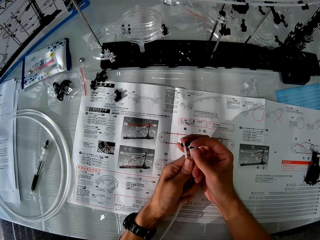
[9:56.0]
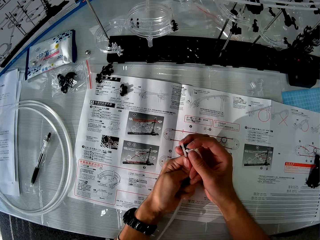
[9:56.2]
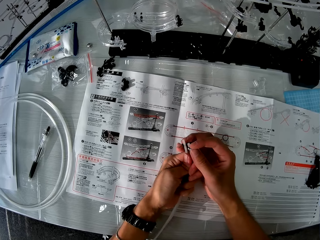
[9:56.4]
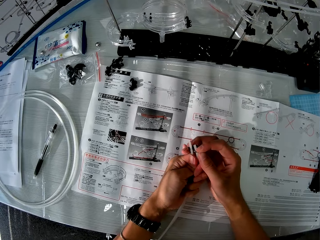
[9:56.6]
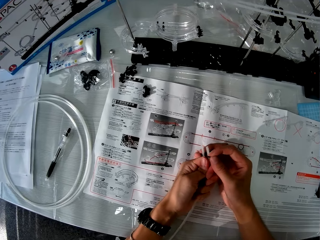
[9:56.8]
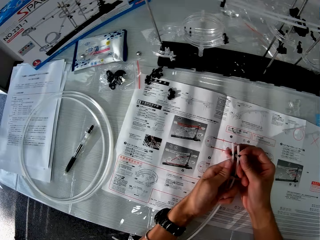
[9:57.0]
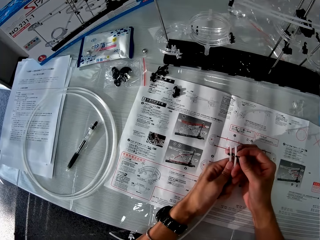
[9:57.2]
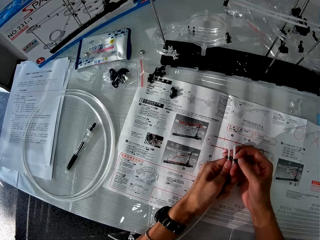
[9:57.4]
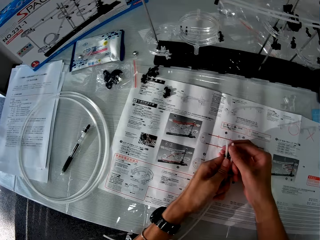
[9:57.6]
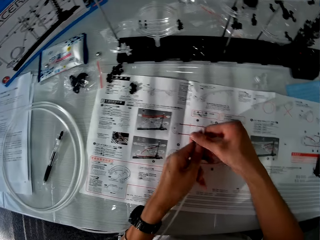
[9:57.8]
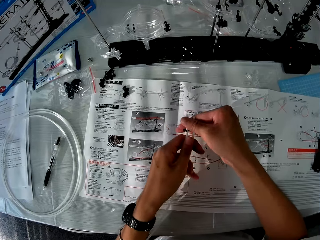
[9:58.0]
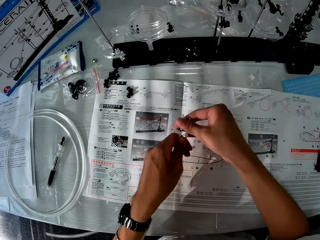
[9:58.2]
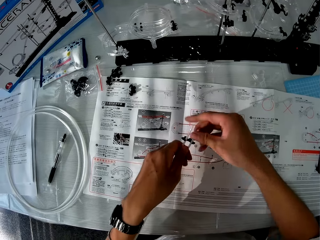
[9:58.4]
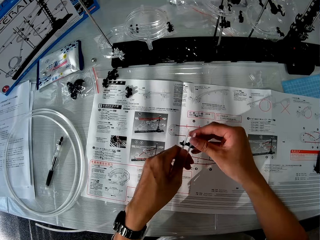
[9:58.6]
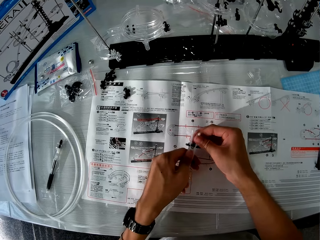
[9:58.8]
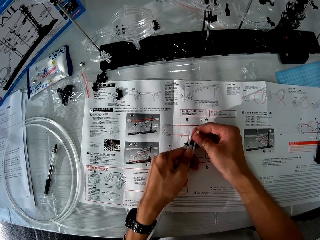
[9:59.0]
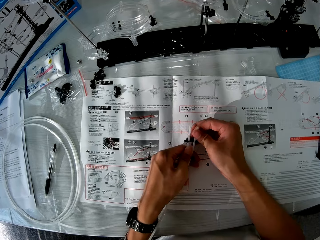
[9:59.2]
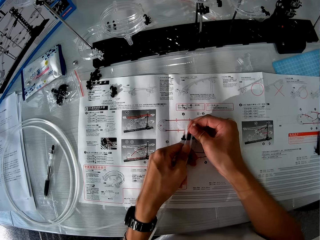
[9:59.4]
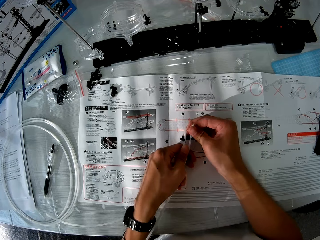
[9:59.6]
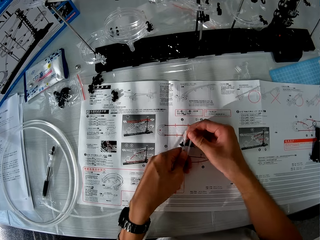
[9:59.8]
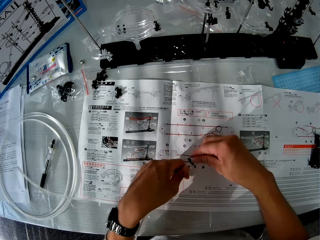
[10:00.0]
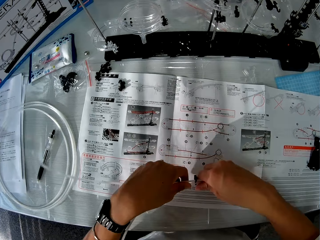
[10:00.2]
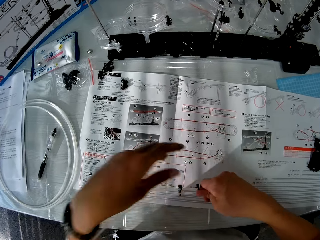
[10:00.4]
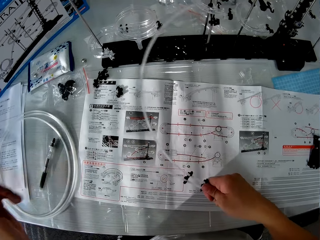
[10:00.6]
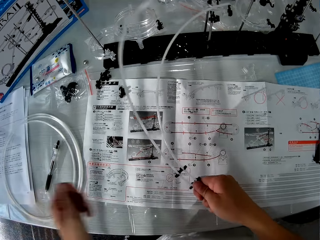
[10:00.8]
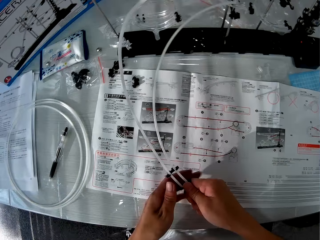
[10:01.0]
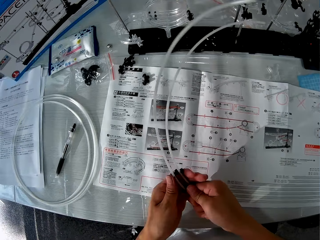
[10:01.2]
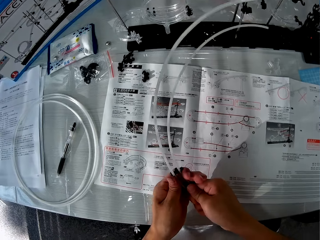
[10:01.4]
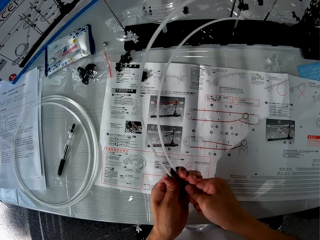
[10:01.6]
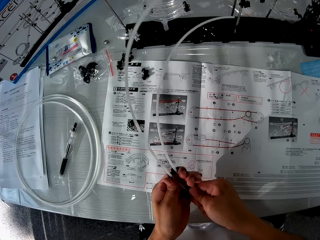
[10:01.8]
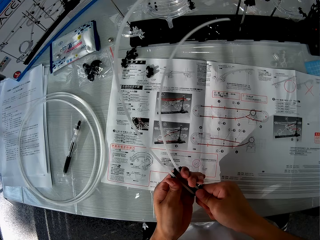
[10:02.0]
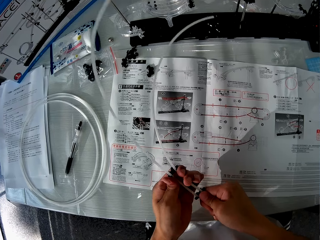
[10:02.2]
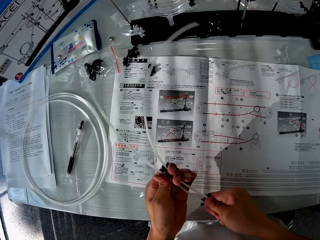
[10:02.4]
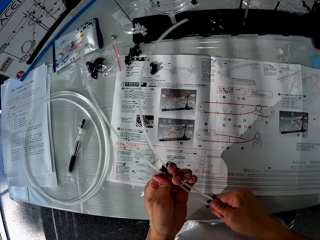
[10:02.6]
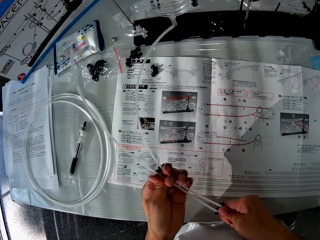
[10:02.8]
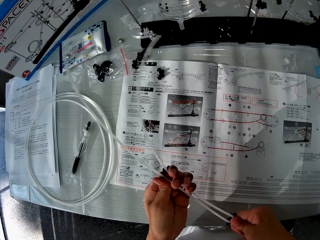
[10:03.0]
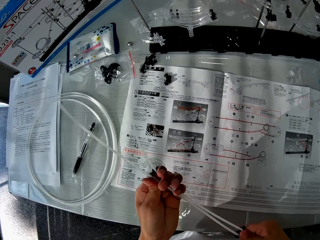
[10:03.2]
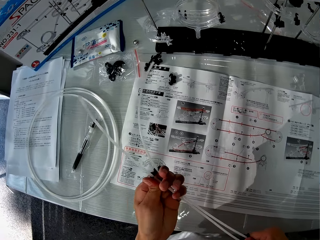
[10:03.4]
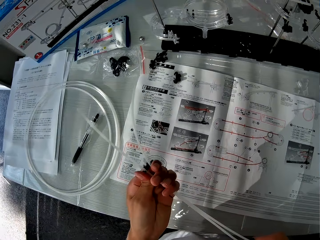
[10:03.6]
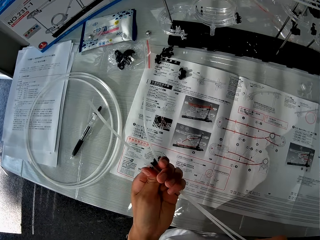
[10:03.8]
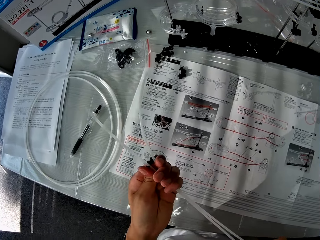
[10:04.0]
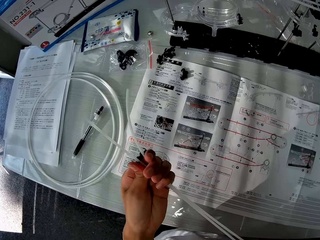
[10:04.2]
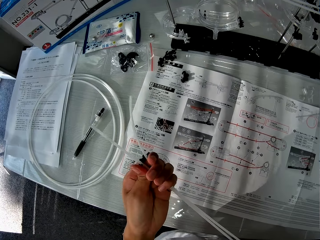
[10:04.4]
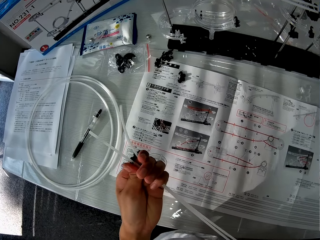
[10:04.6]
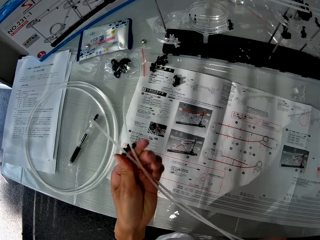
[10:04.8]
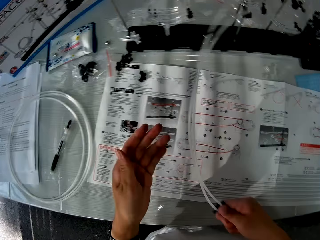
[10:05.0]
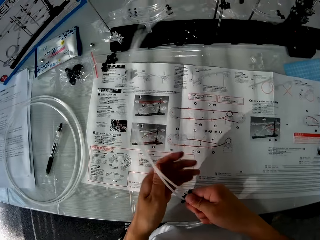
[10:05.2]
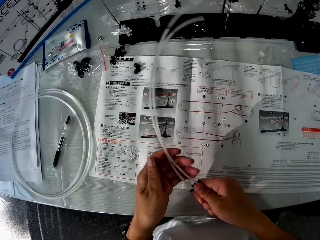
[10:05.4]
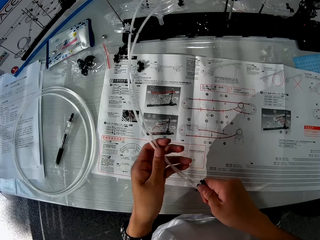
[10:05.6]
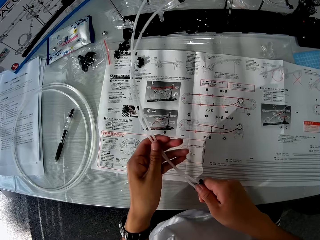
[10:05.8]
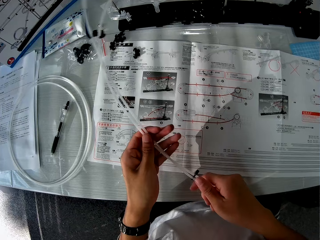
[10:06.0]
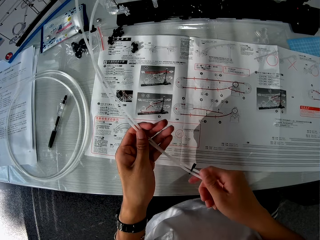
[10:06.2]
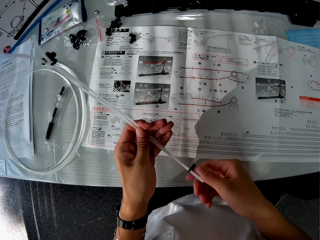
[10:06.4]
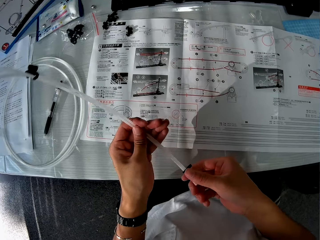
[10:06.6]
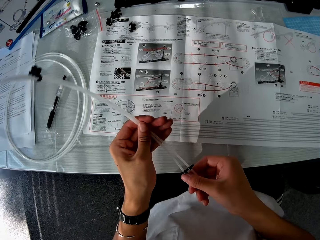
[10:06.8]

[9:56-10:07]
The camera wearer turns the rollercoasters around and adjusts the clips on the rollercoasters.

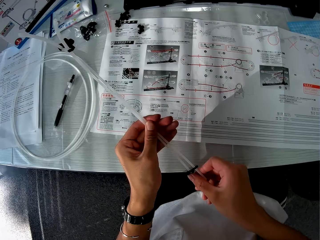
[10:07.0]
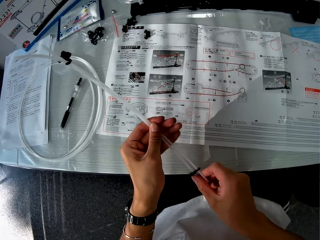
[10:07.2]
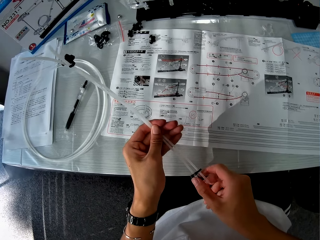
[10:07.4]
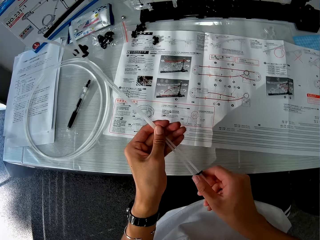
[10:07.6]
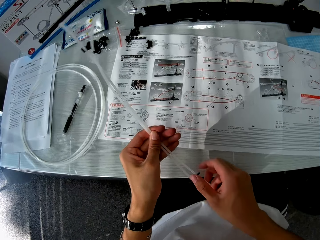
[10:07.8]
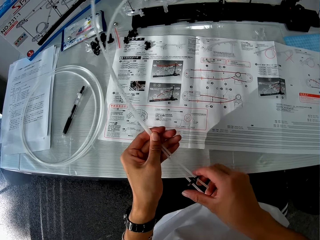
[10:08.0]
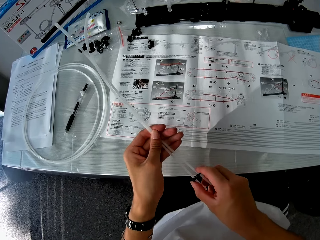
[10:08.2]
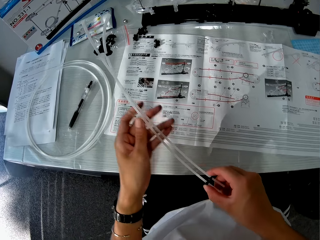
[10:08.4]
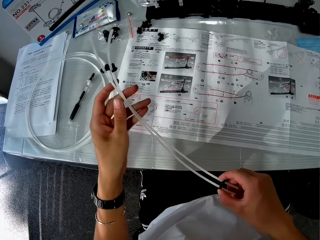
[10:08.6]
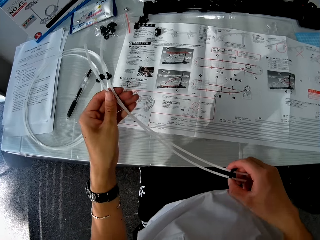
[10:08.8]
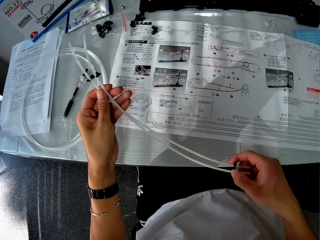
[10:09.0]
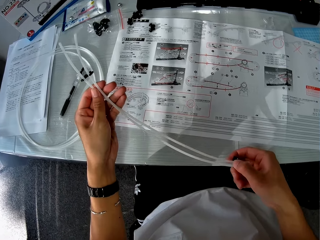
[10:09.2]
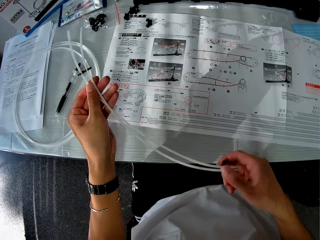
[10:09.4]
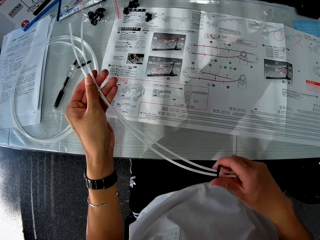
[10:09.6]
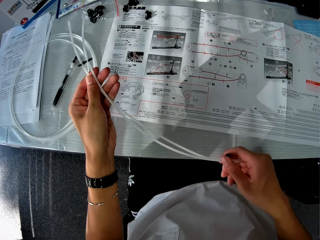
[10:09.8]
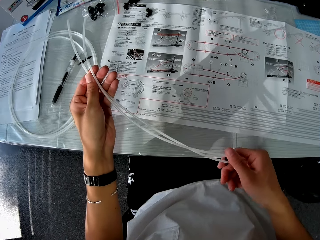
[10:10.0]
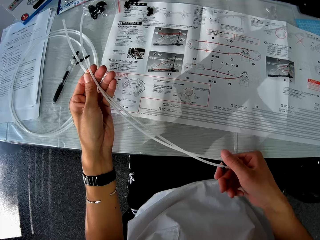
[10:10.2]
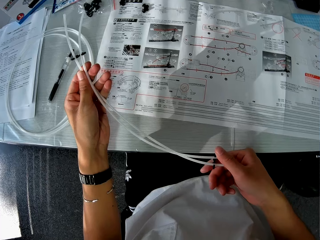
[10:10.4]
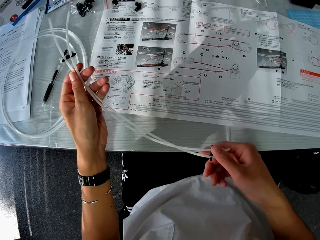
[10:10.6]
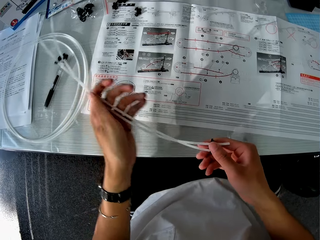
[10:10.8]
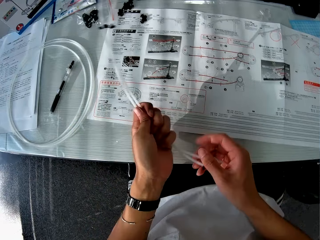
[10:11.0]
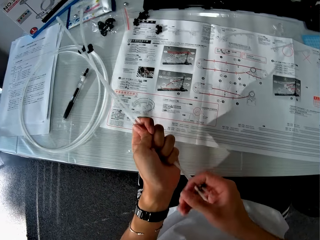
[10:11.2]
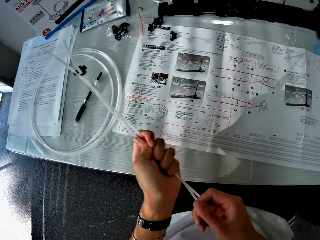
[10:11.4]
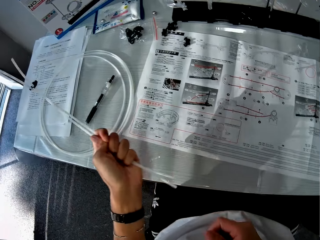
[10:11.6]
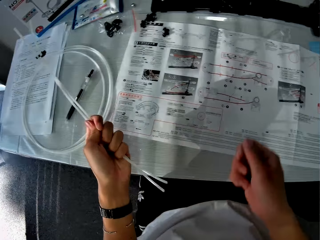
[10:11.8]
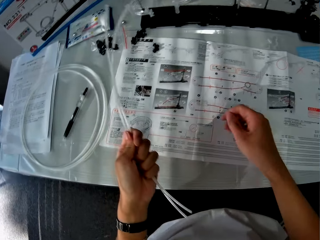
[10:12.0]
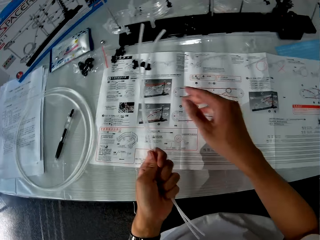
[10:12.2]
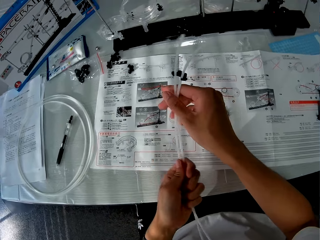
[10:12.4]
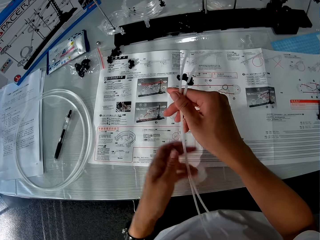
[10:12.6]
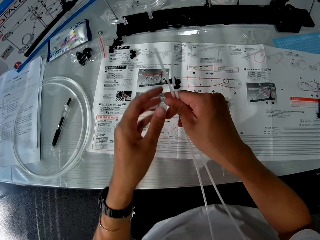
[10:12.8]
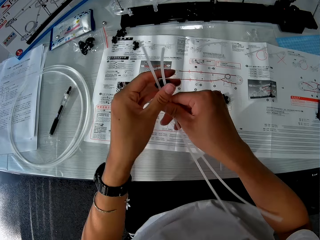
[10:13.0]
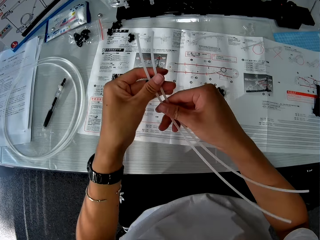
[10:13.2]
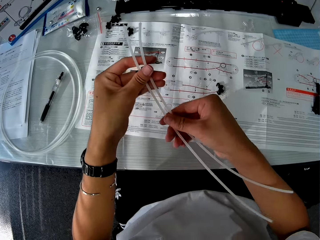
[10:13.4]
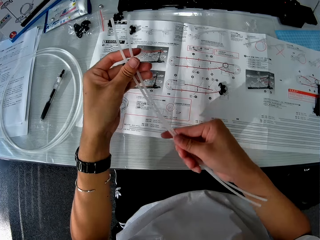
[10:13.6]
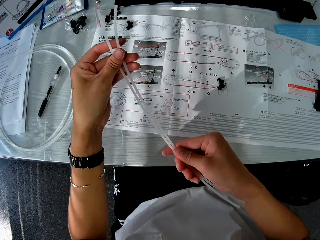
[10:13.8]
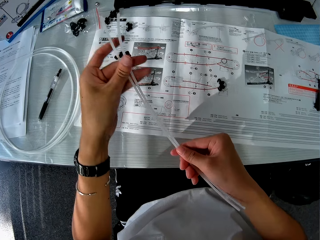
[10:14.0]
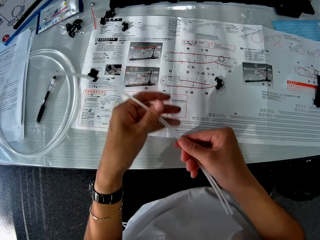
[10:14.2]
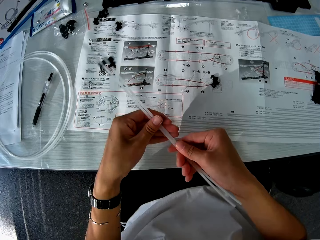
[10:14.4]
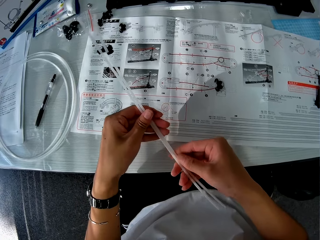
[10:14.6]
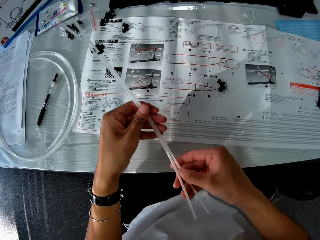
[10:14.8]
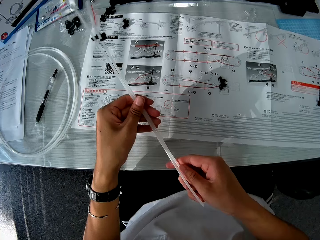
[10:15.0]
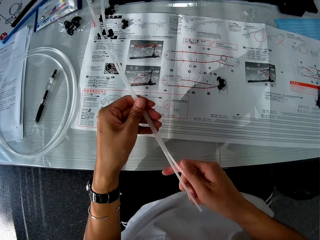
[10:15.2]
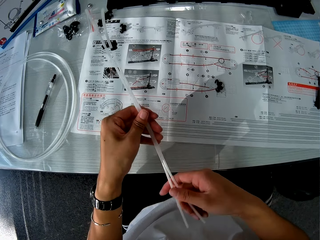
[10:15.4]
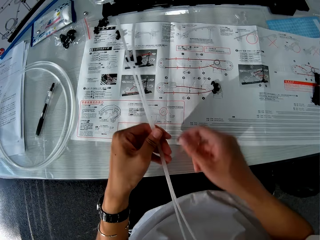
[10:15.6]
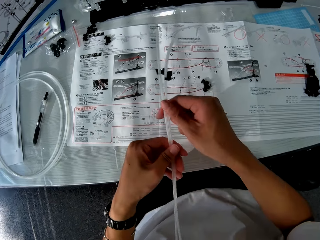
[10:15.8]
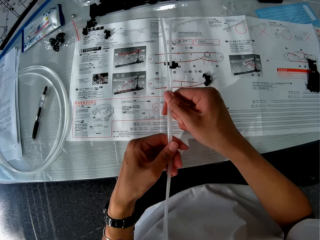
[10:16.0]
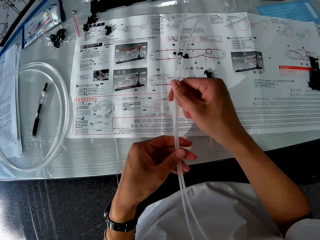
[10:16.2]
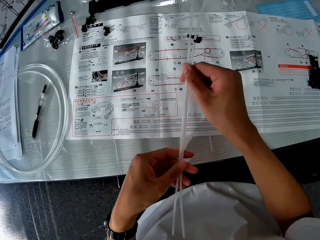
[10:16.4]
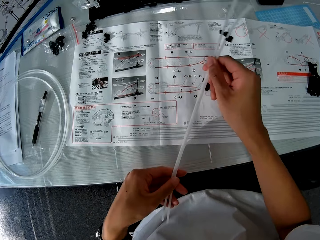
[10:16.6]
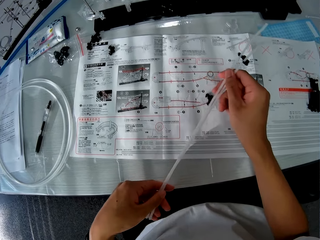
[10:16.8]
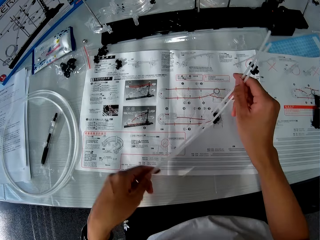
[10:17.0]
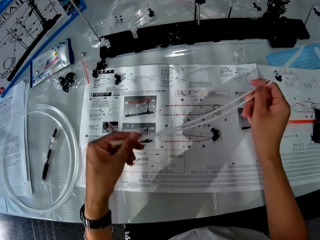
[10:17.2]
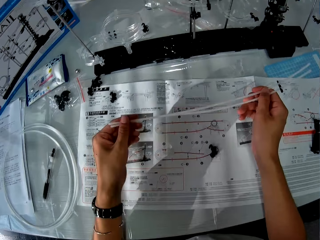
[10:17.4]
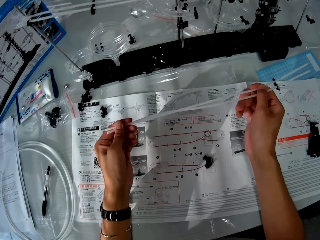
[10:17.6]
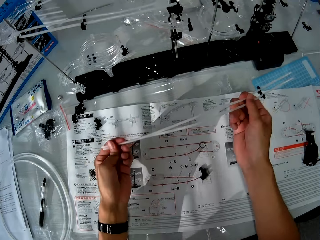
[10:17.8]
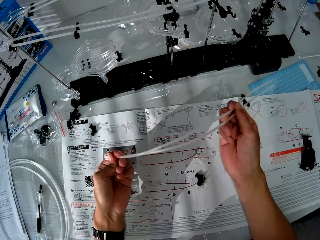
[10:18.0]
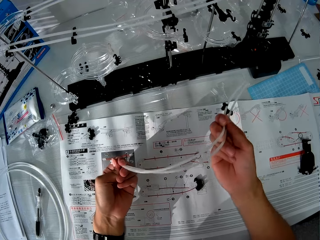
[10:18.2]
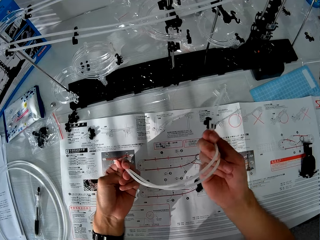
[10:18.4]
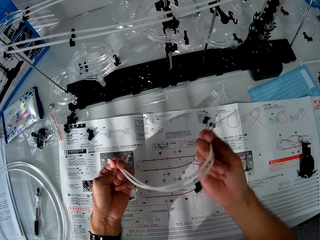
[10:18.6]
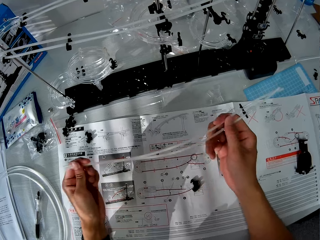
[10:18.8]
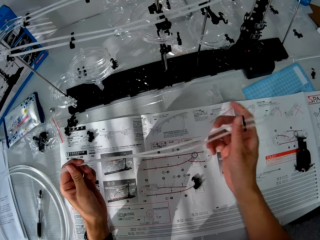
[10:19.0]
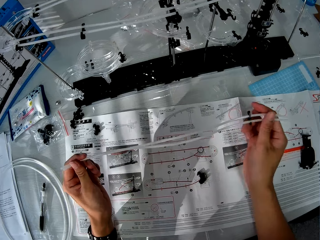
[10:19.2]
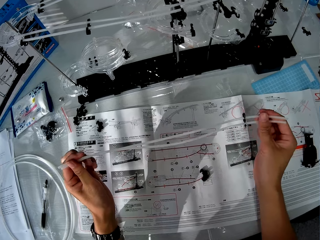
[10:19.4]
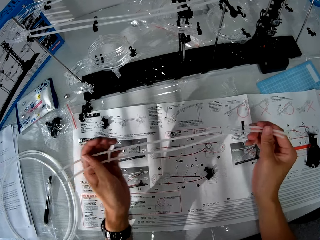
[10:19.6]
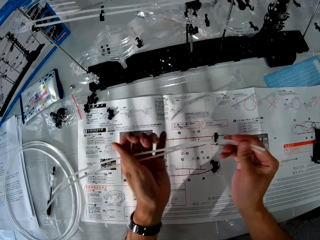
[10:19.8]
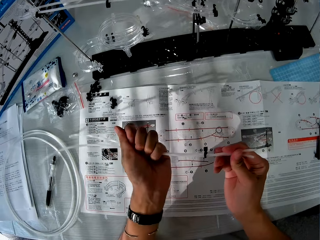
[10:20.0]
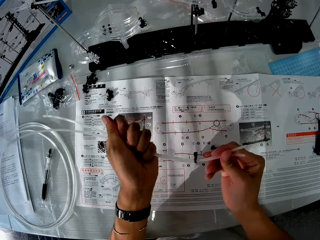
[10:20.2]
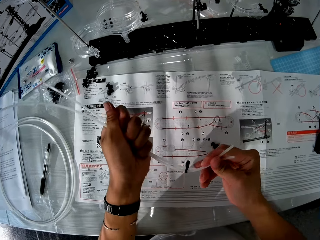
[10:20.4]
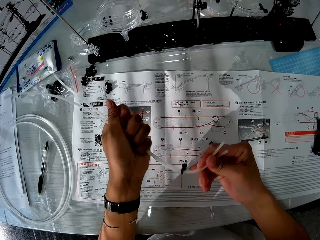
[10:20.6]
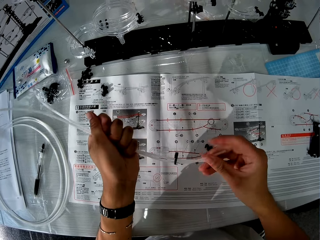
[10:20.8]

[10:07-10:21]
The camera wearer looks at the rod acrylic. He removes a clip from the rollercoasters. He drops the clip on the manual. He looks at the rod acrylic. He runs his fingers across the rollercoasters. He bends the rollercoasters.
